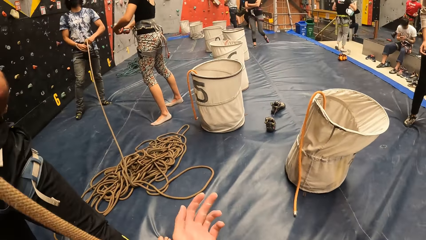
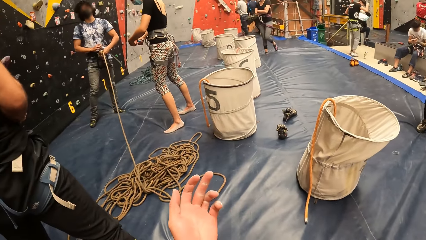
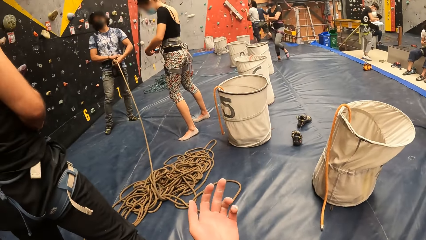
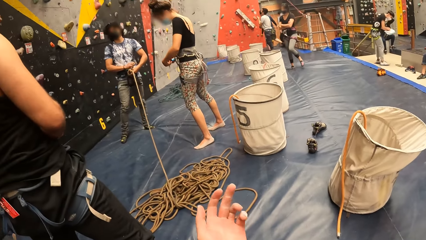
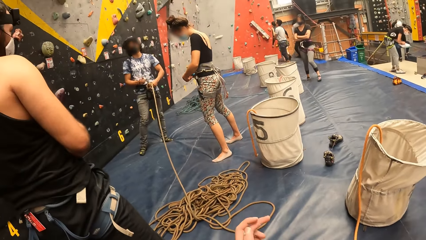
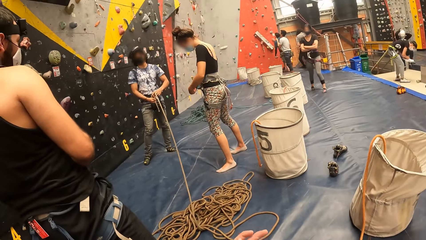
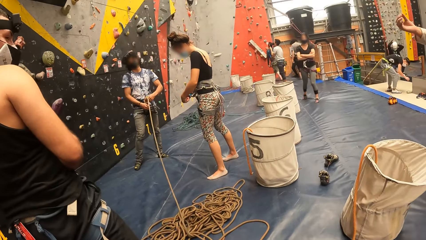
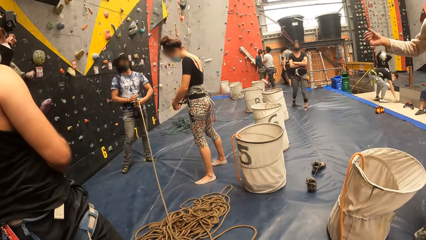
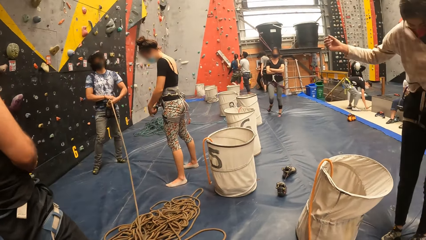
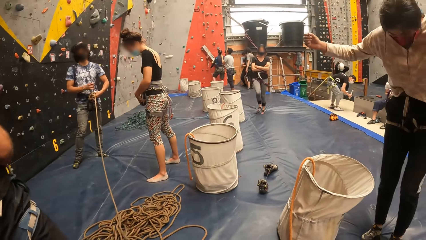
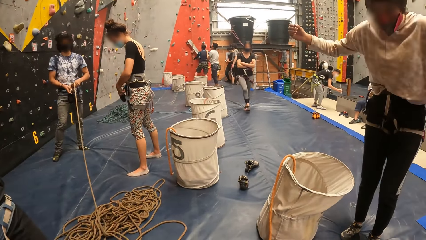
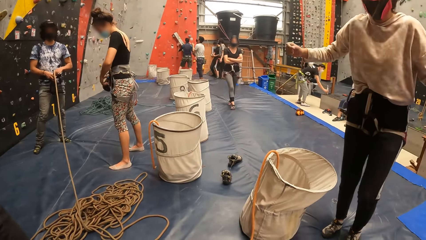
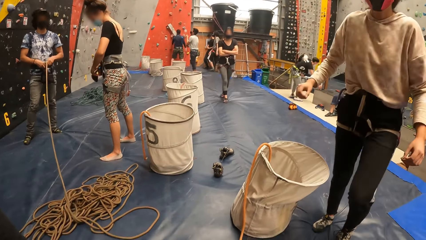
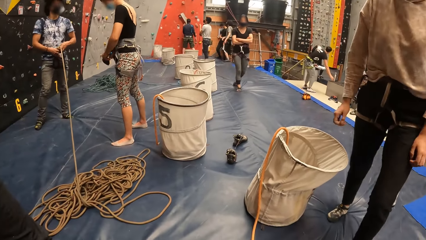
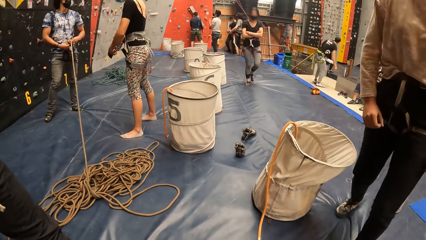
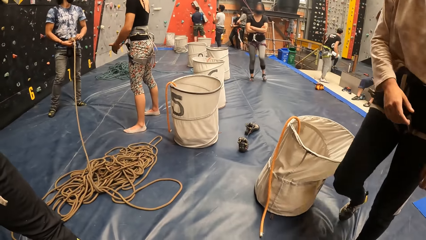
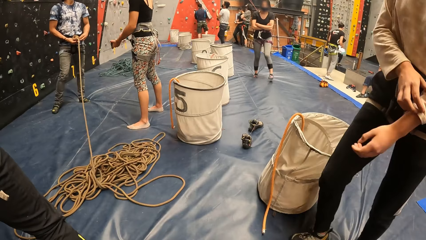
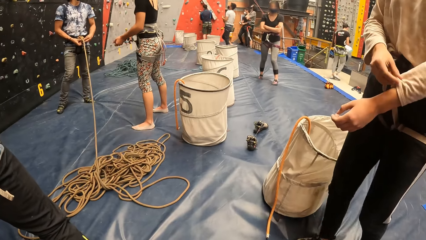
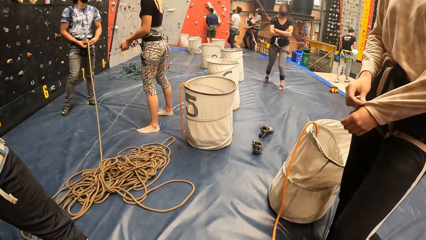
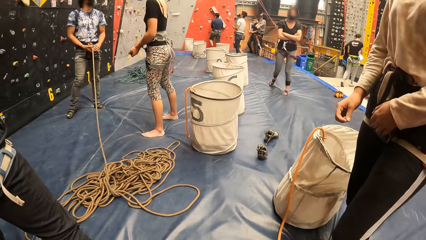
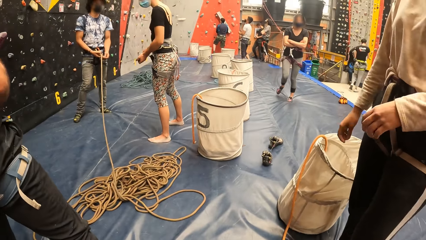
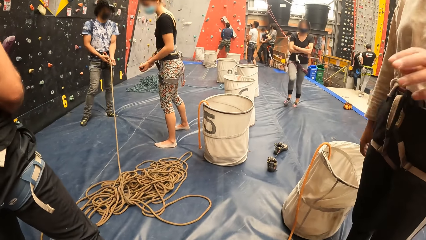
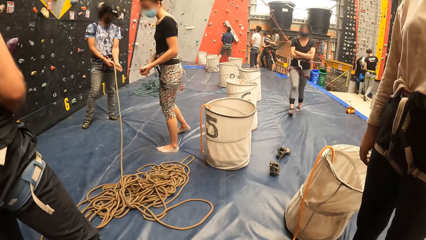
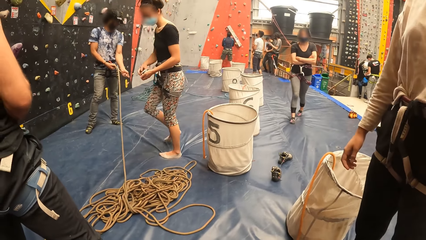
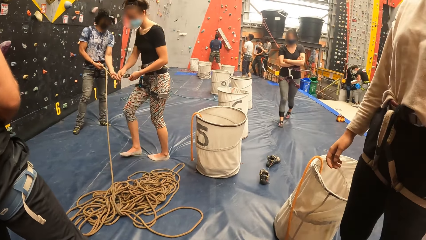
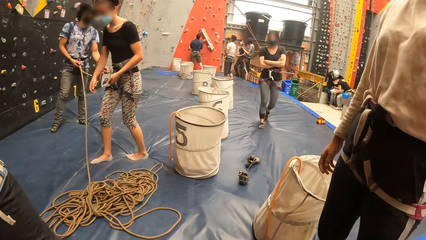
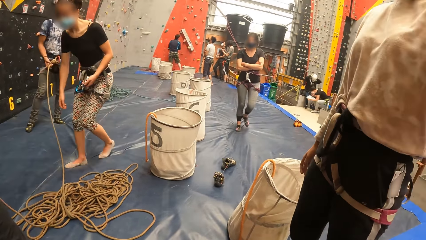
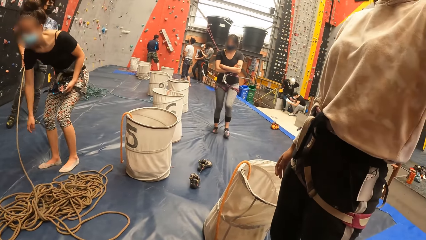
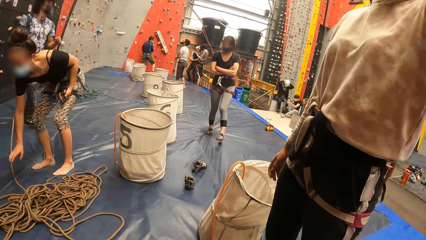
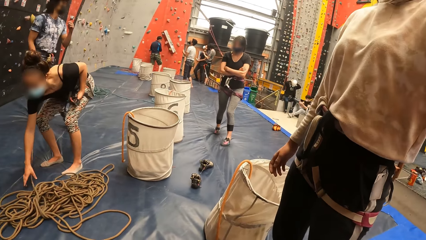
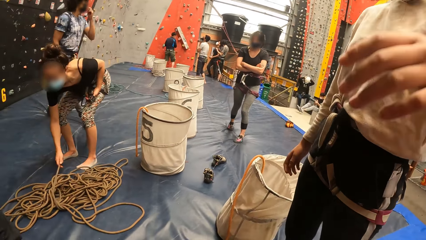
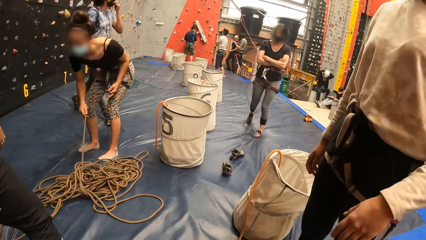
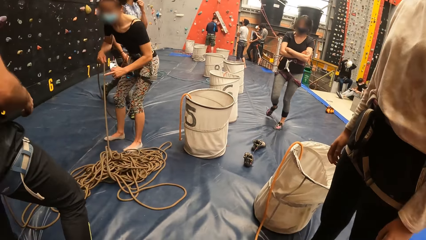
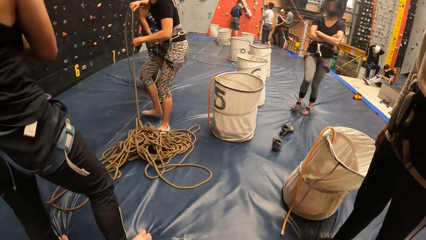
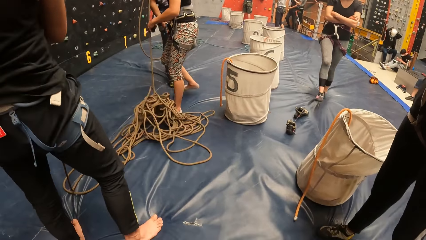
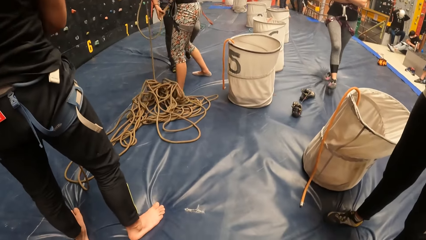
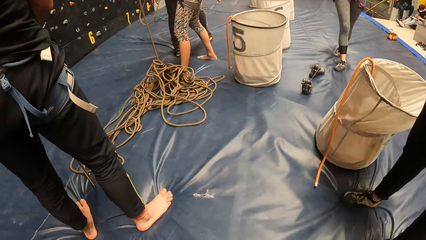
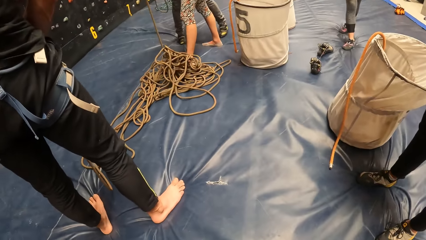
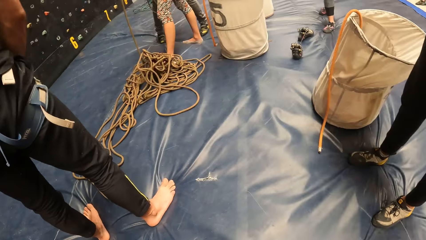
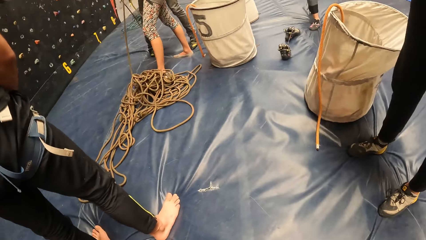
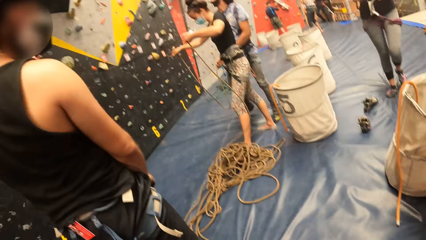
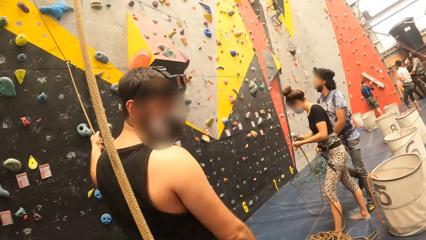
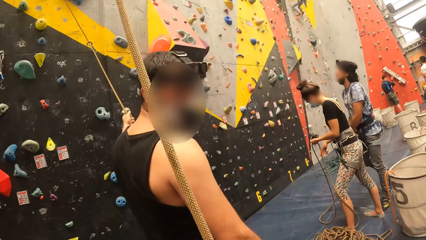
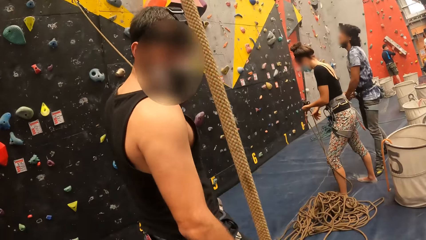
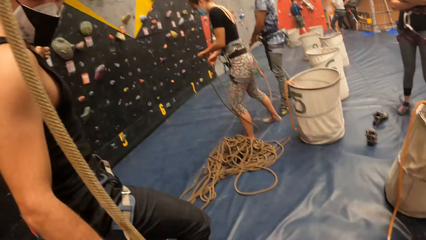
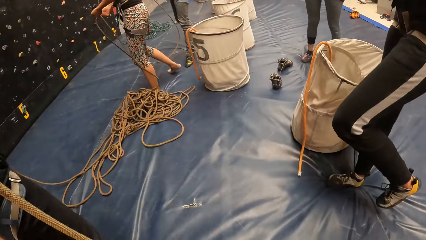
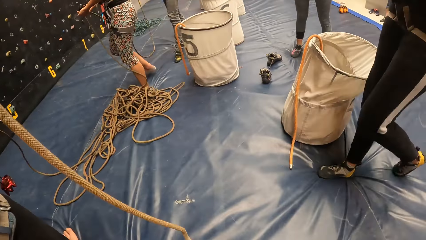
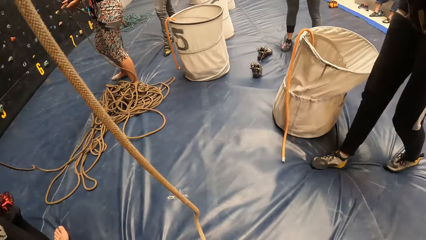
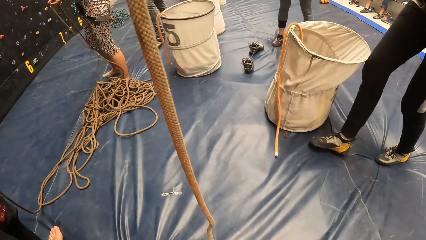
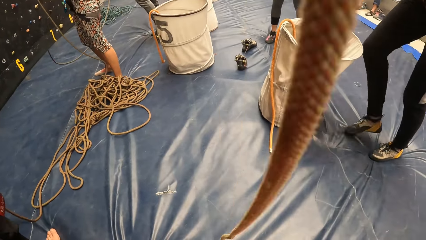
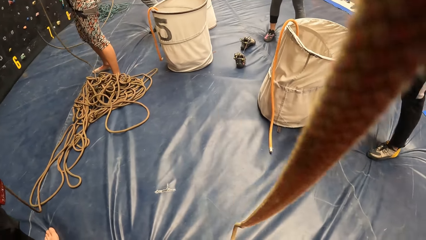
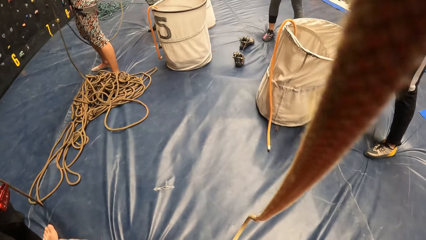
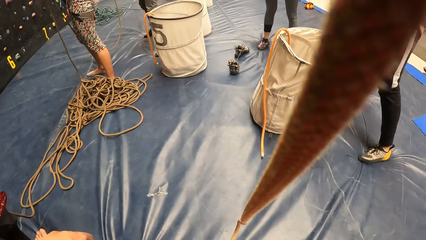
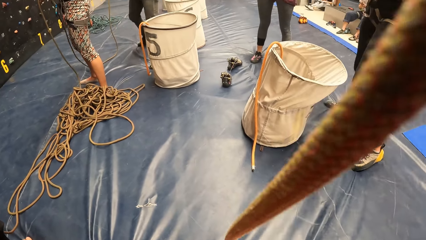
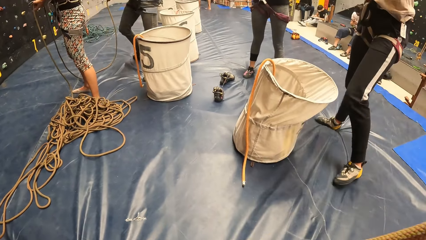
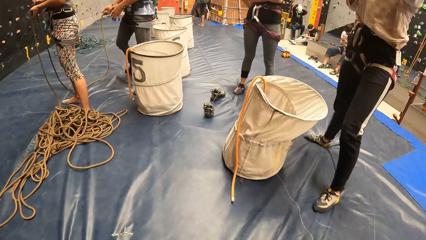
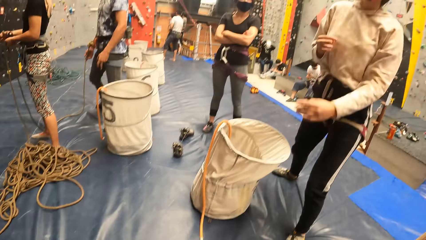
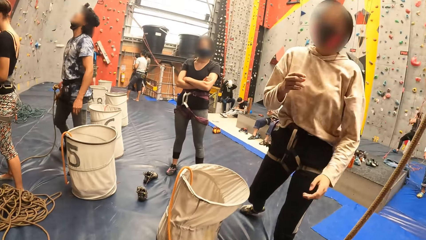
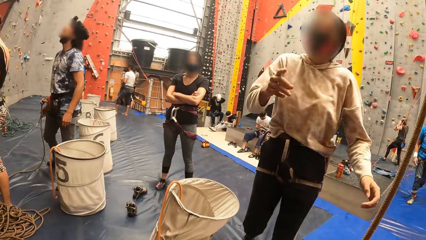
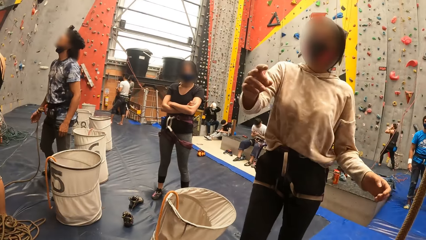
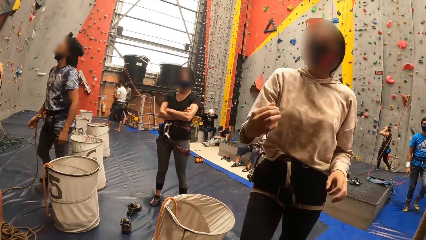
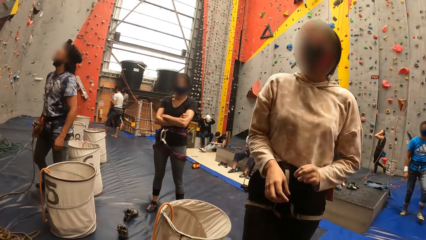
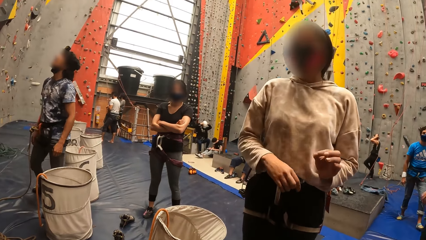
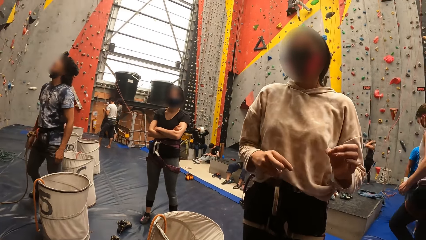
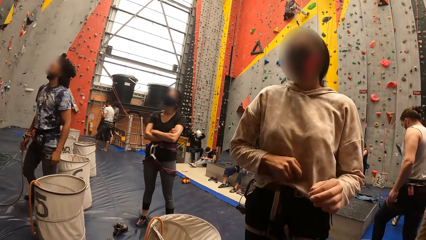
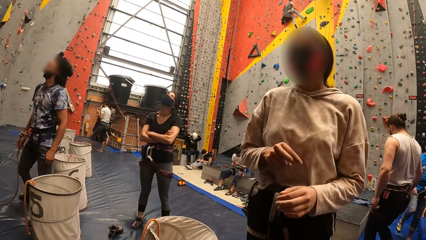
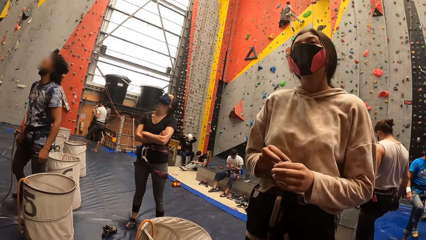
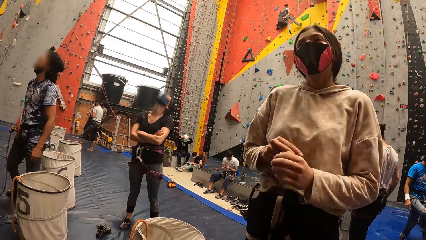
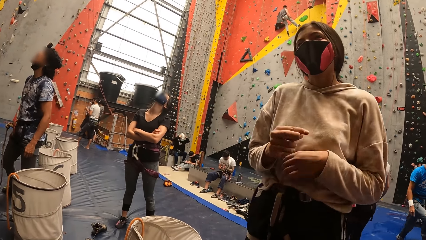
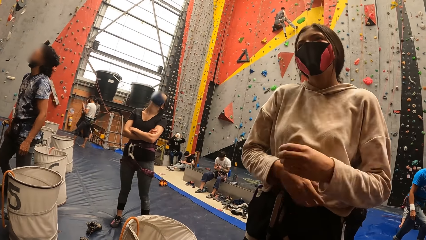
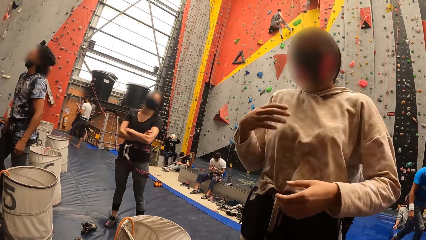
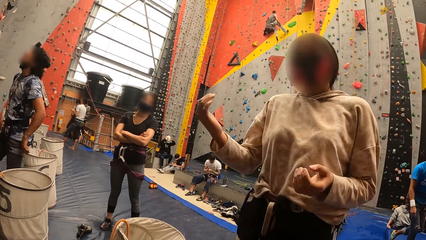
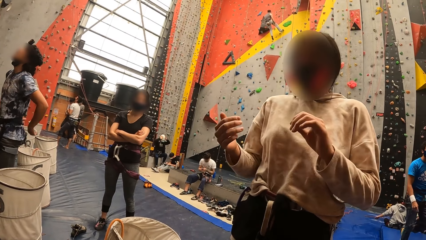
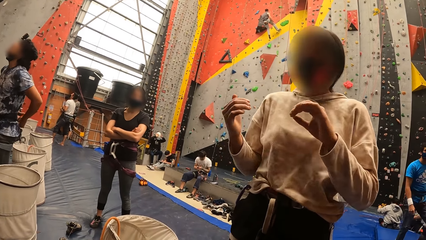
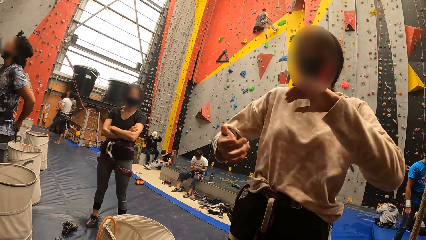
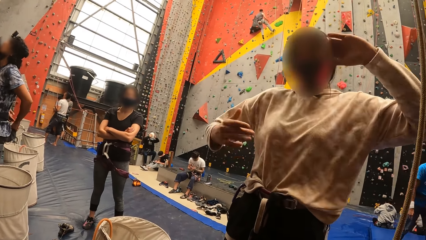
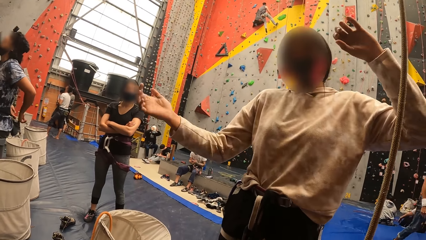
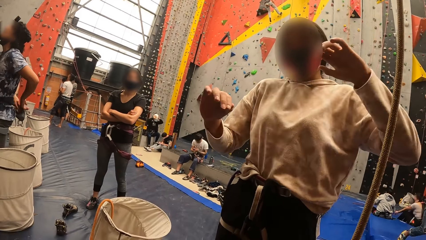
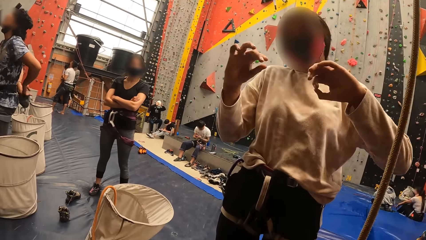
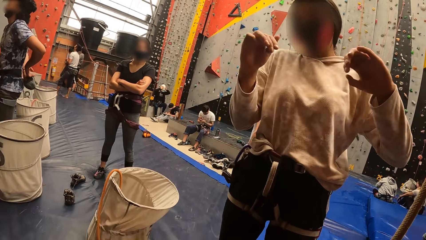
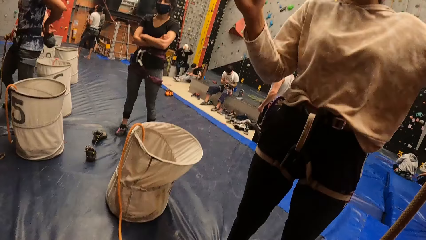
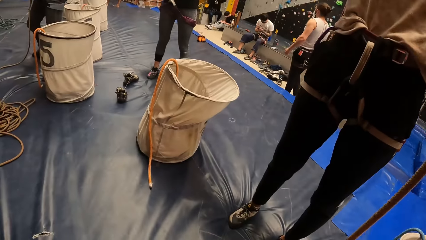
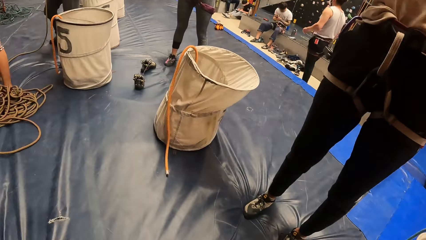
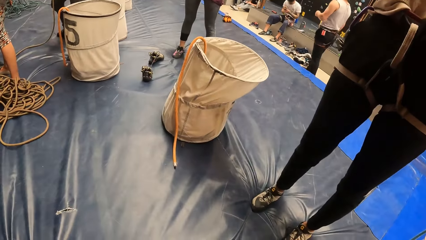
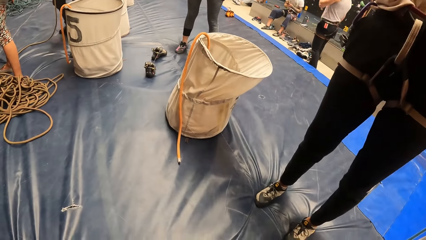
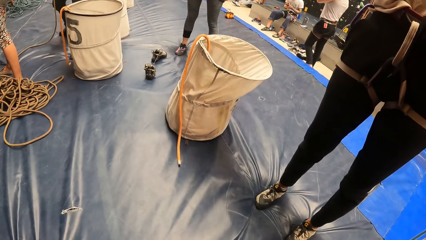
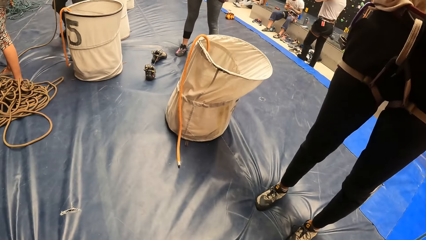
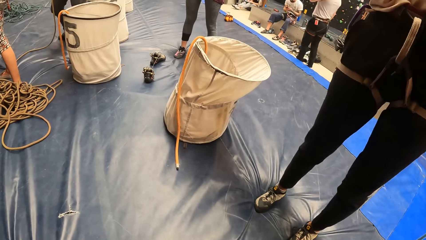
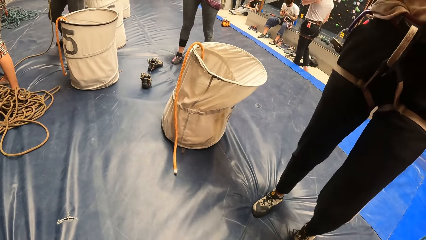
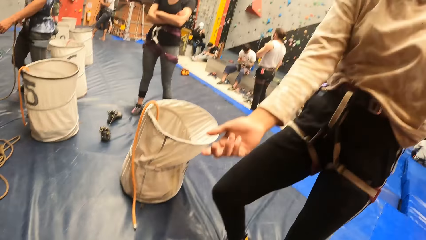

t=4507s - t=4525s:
The camera wearer interacts with a lady. A man talks to the camera wearer. The camera wearer adjusts the rope. The lady elaborates to another man. The first man talks to the camera wearer.
